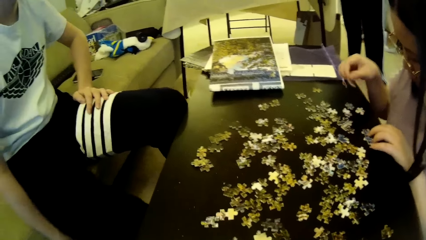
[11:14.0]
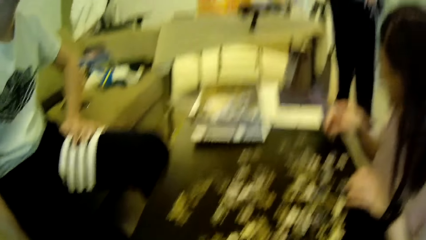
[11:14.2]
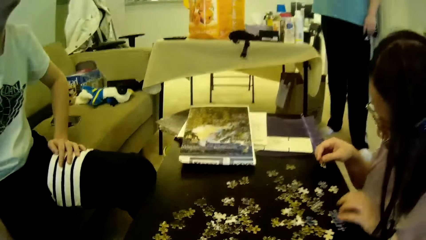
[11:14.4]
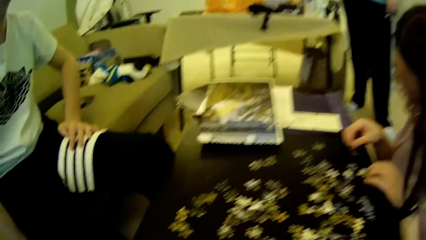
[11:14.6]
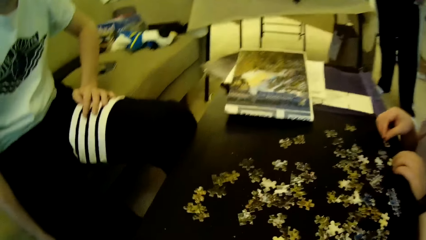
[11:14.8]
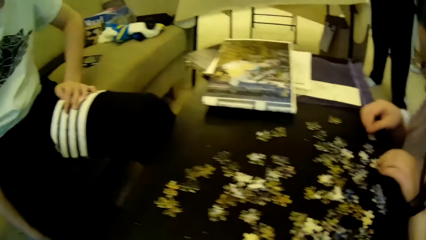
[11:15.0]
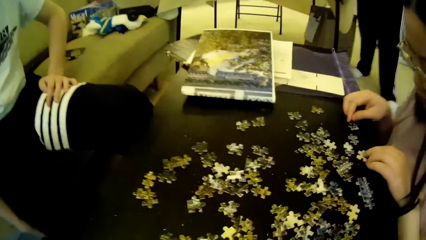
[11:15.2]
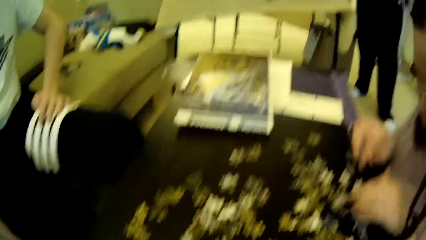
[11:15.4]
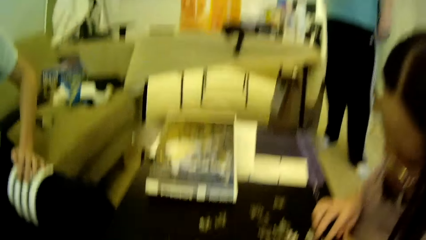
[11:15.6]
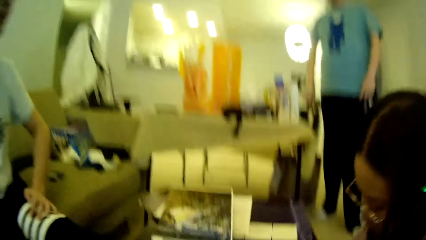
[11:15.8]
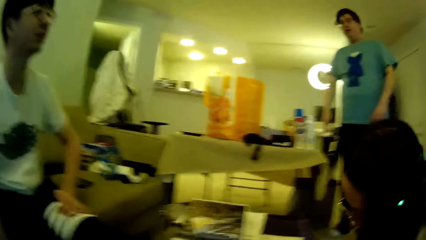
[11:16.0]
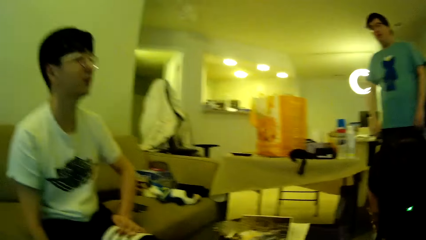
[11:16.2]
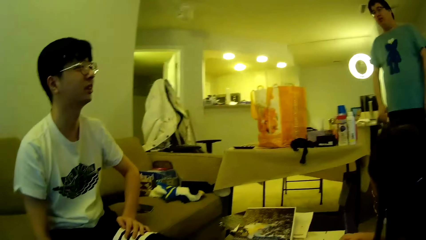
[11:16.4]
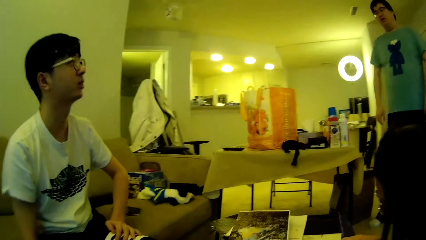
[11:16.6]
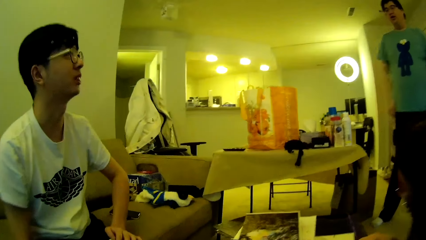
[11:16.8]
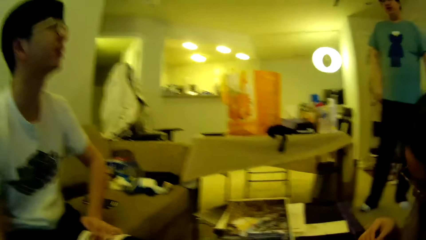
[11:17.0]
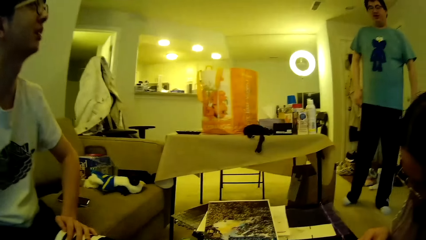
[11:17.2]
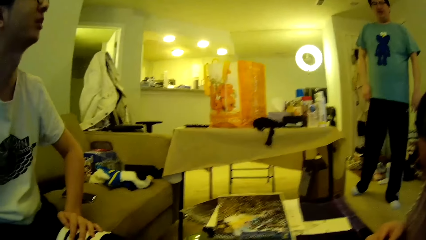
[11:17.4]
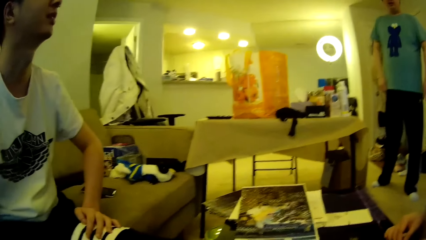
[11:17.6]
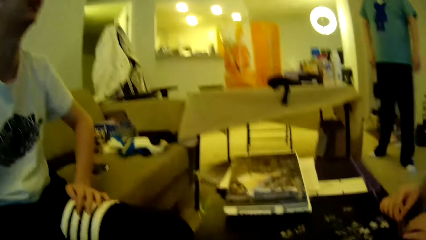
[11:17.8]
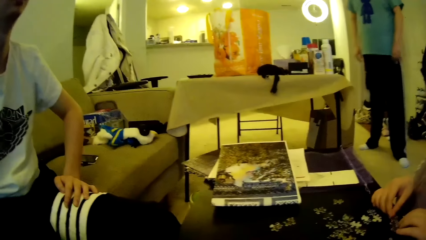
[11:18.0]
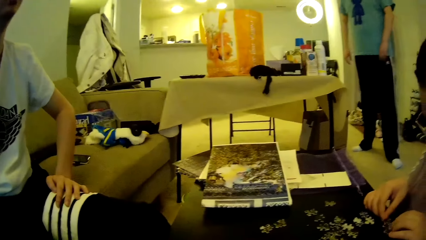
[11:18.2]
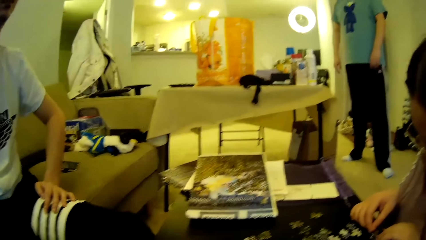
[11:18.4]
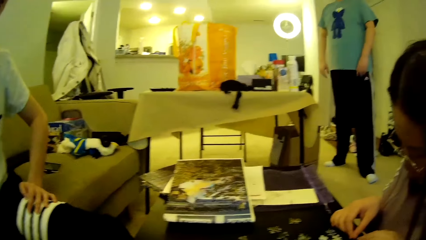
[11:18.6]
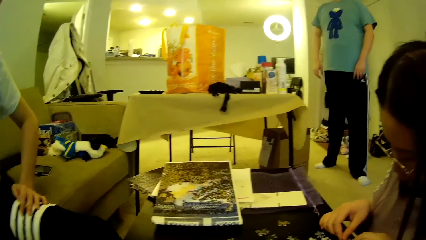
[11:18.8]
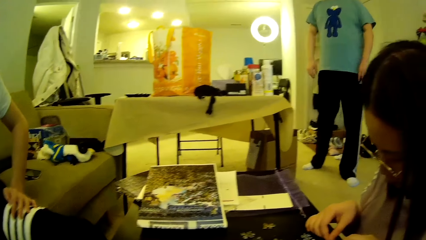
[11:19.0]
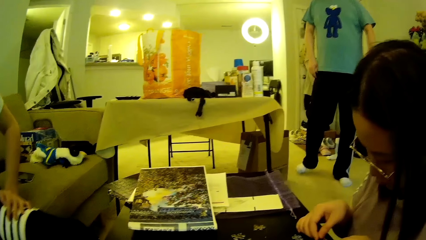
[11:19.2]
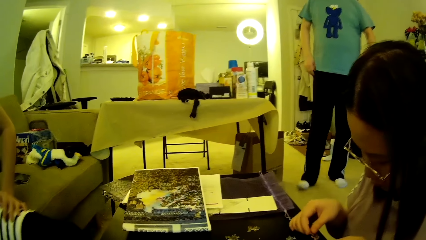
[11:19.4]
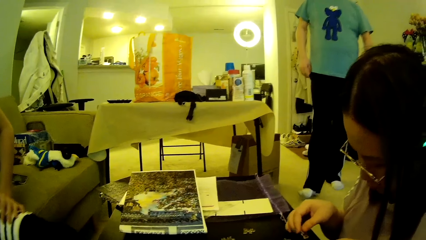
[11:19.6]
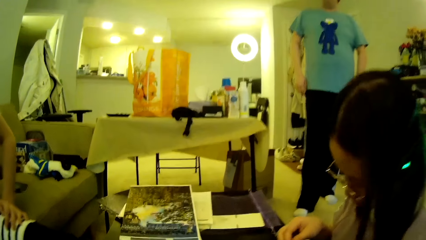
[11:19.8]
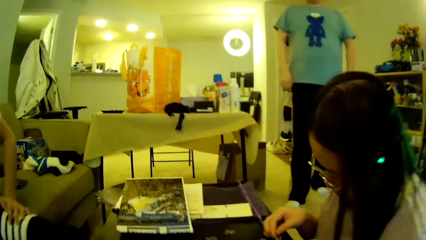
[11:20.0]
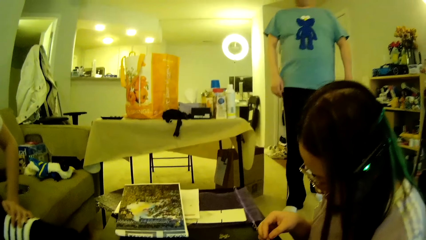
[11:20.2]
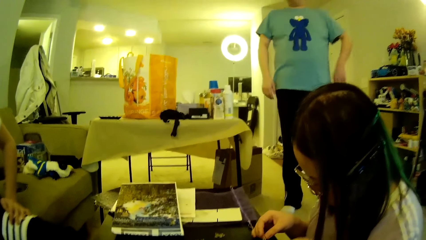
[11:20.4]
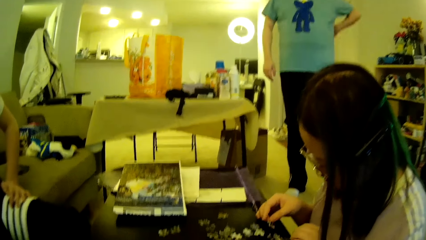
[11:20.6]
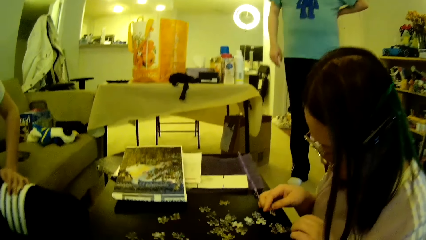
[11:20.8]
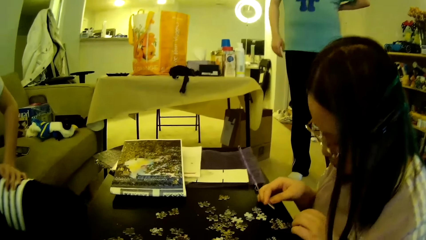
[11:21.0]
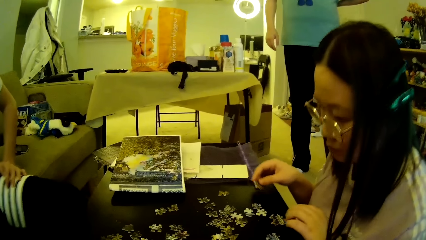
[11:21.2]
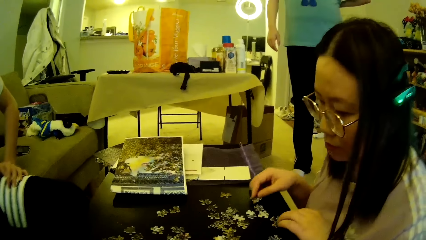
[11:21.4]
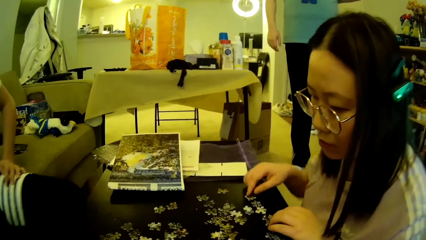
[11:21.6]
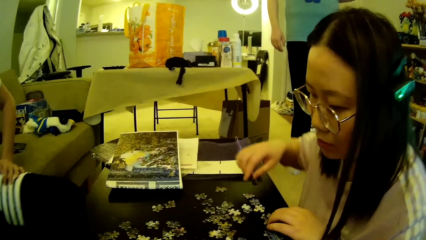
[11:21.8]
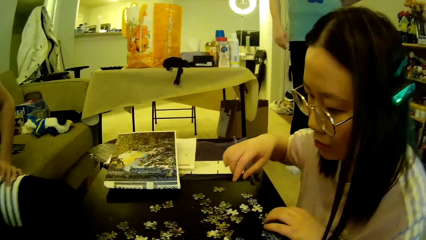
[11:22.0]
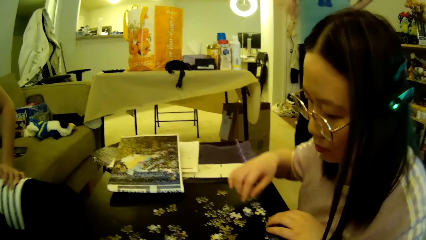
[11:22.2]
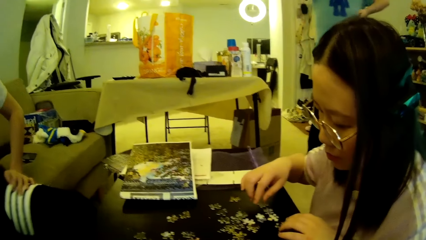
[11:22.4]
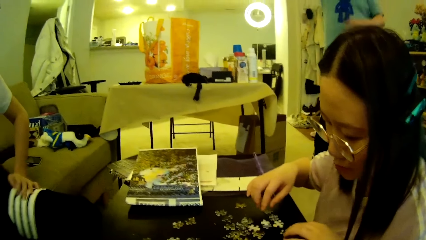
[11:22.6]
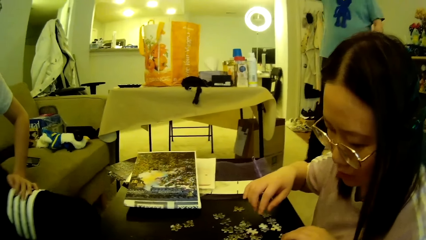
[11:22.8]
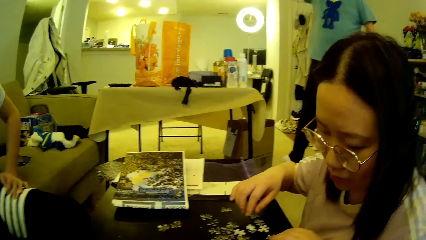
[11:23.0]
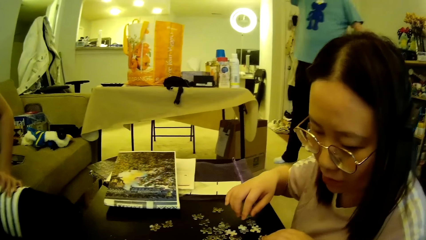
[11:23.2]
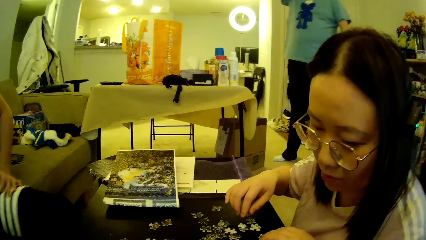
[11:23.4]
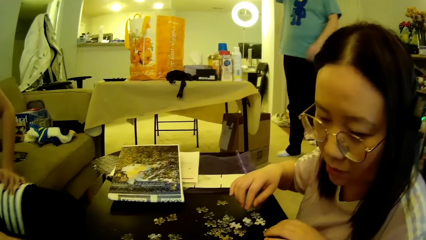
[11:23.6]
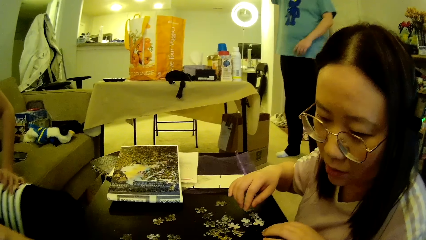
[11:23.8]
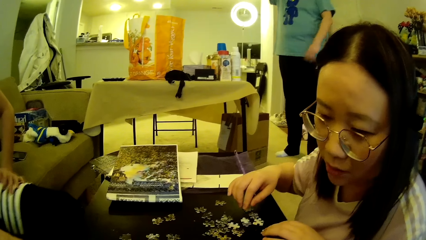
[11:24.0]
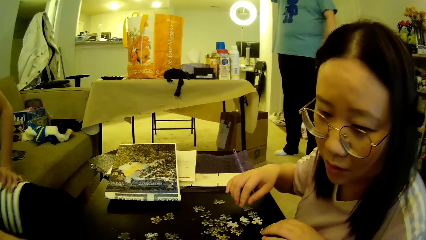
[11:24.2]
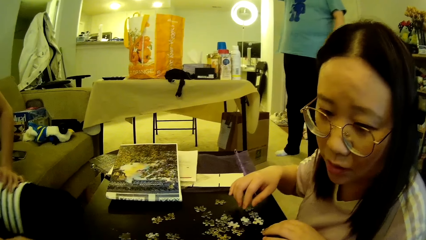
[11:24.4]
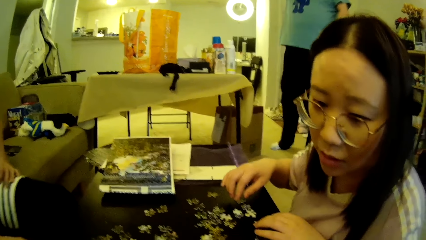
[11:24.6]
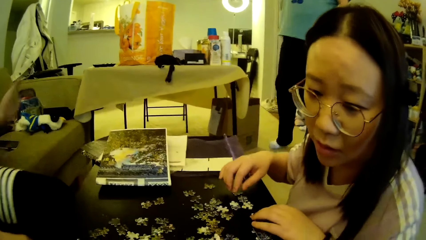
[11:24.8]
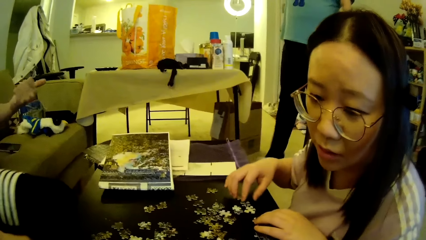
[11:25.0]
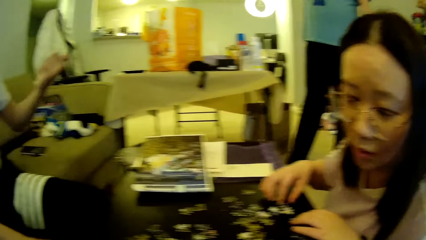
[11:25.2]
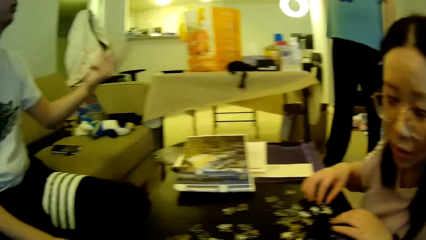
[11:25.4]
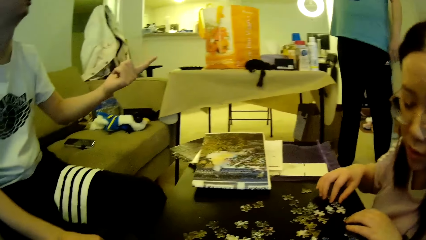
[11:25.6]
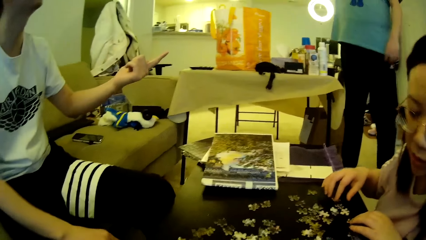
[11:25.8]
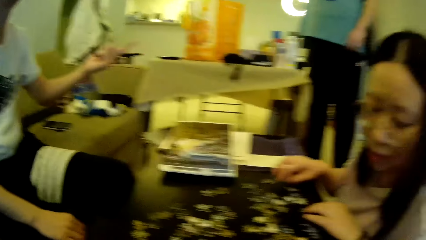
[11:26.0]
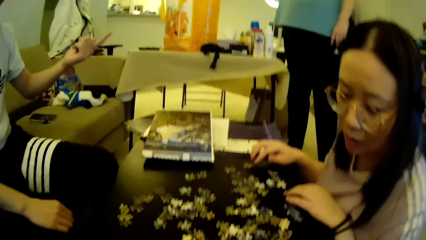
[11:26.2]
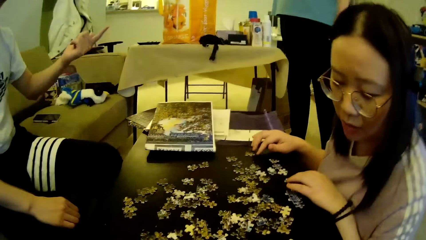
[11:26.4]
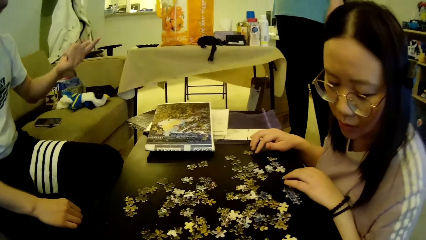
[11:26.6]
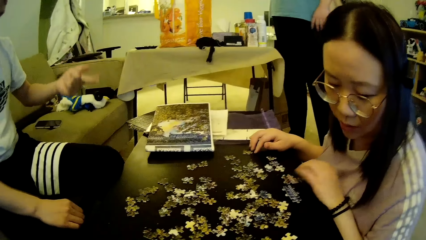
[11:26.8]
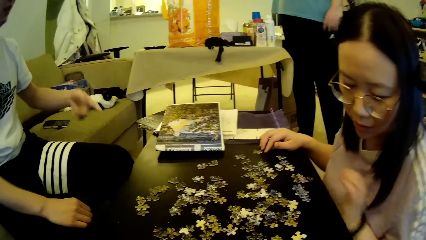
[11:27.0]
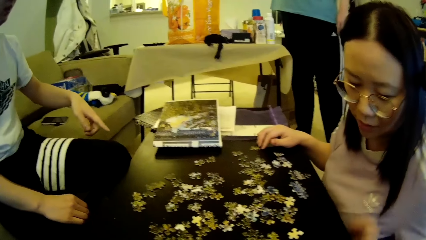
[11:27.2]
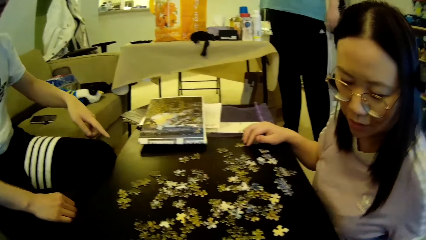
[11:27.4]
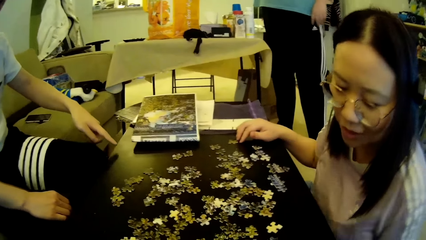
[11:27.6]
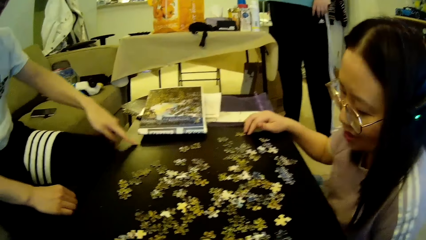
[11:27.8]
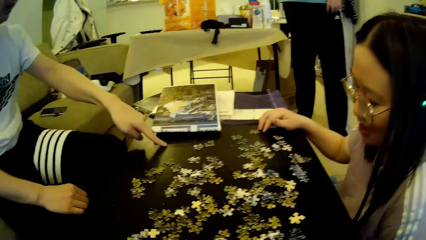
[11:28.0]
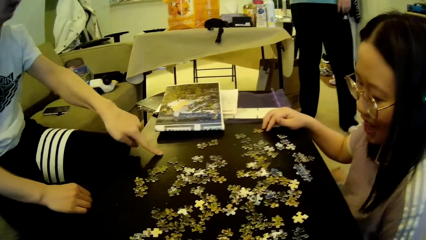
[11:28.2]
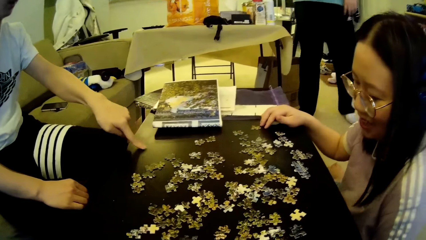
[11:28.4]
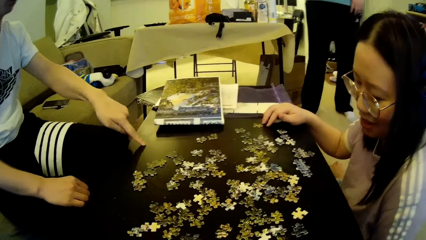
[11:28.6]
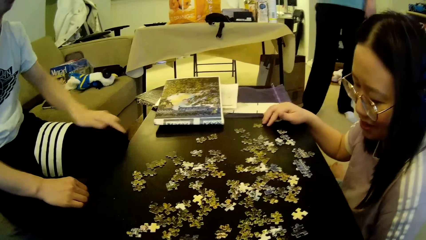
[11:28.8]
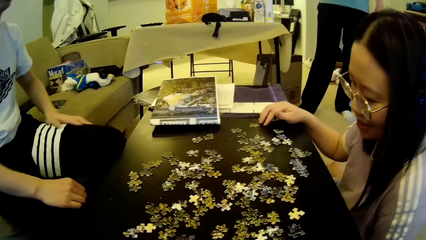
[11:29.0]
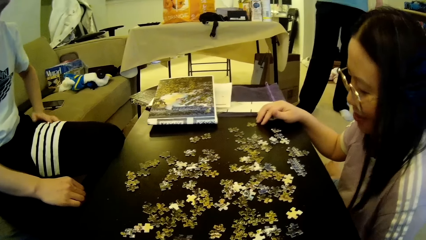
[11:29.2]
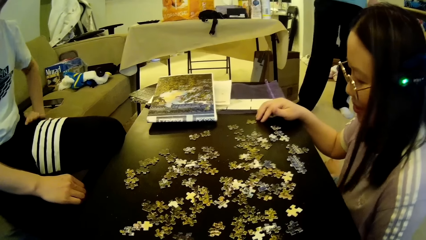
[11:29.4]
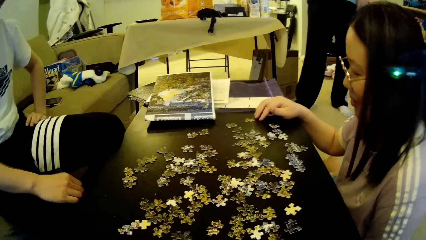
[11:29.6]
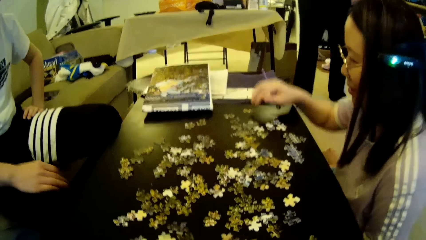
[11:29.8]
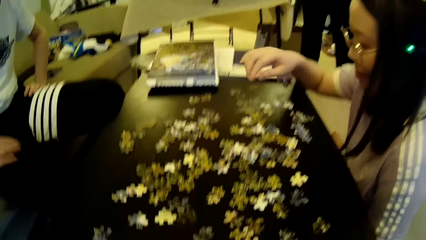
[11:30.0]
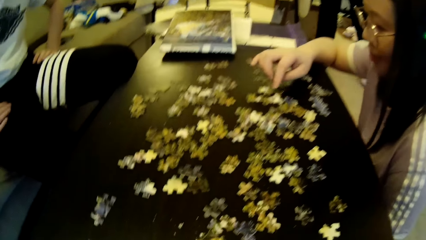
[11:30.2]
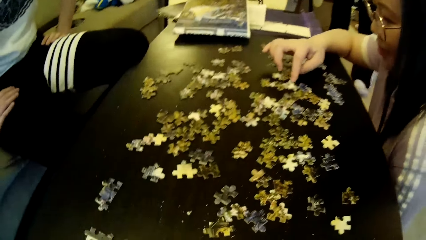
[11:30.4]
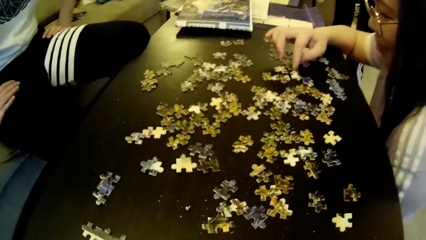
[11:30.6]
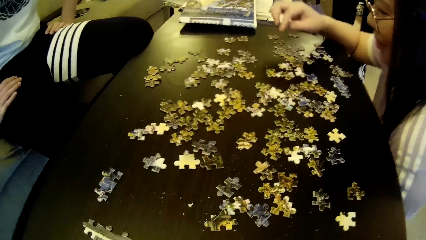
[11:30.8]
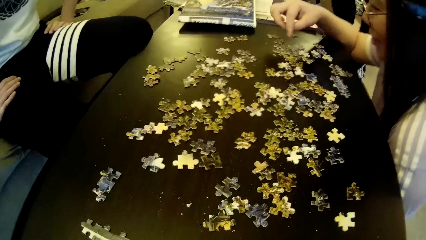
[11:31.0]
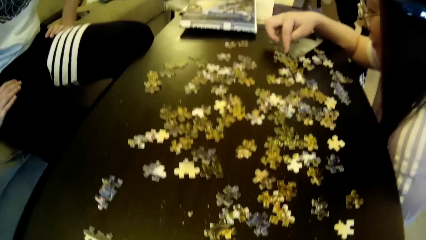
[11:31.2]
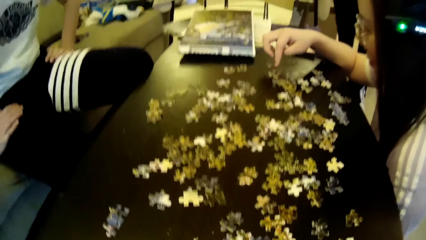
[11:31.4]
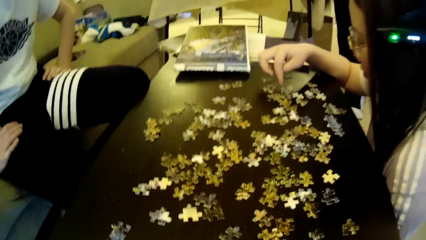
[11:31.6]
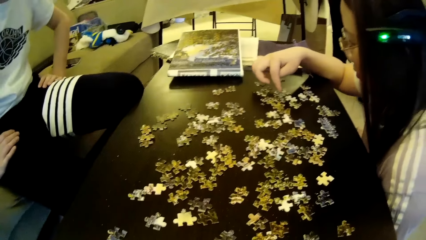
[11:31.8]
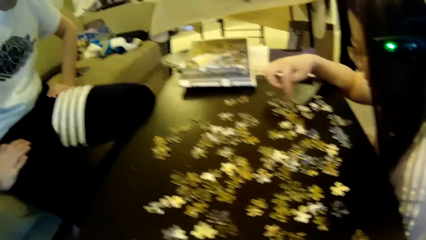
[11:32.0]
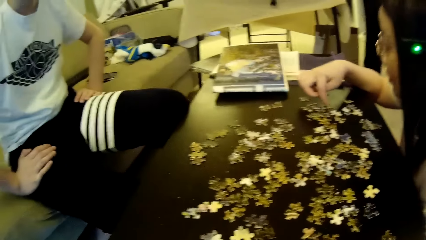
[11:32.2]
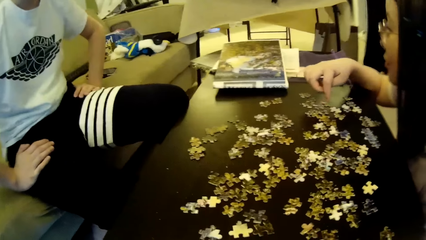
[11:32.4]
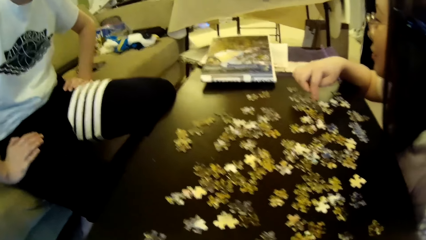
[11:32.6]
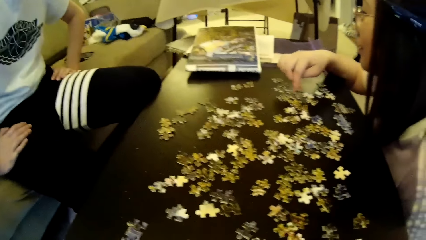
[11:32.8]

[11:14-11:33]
The camera wearer looks around. A man moves the hand. The man scratches his back. A lady moves the hand. The man lifts a hand. The lady looks around. Another man gestures with a hand. The lady moves the hand. The second man points with the finger towards the table. The lady looks around. The lady adjusts puzzle pieces on the table.
